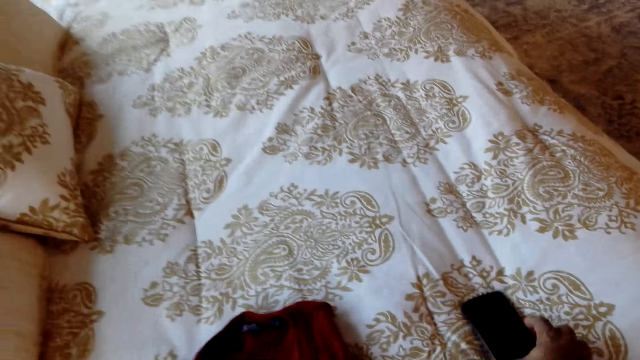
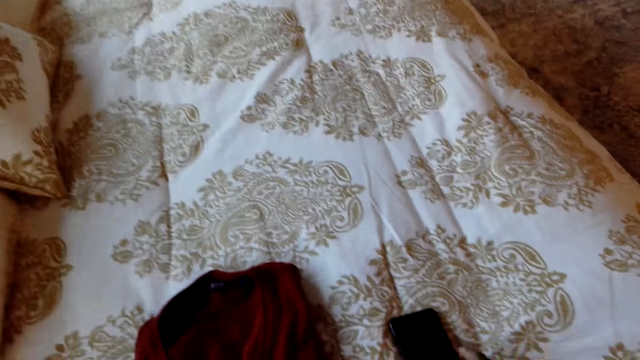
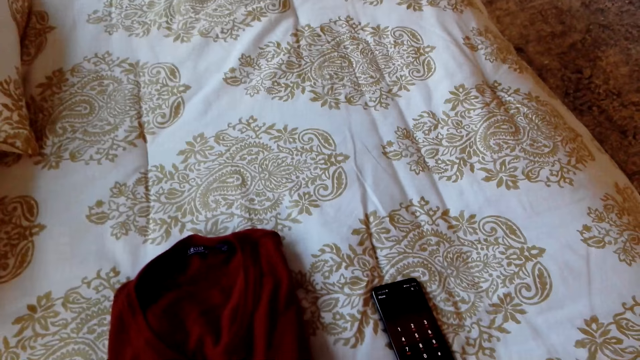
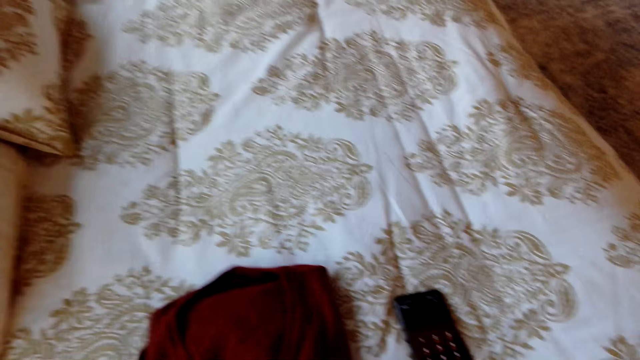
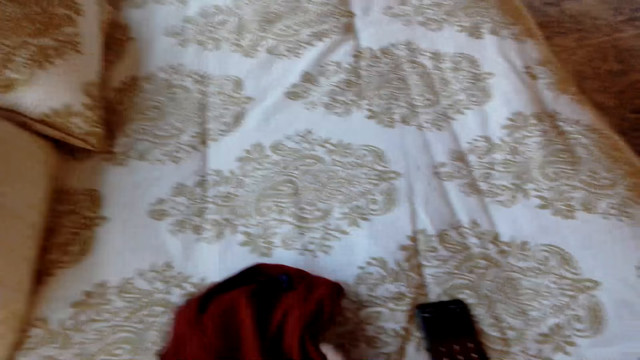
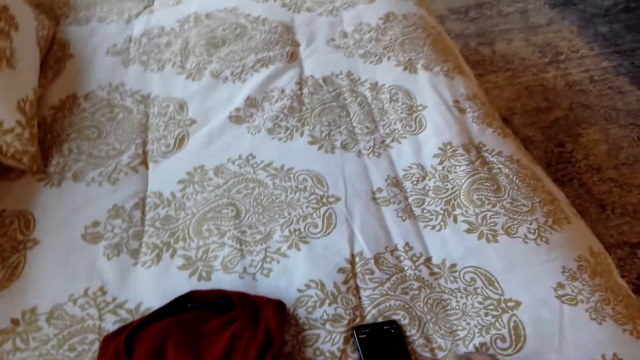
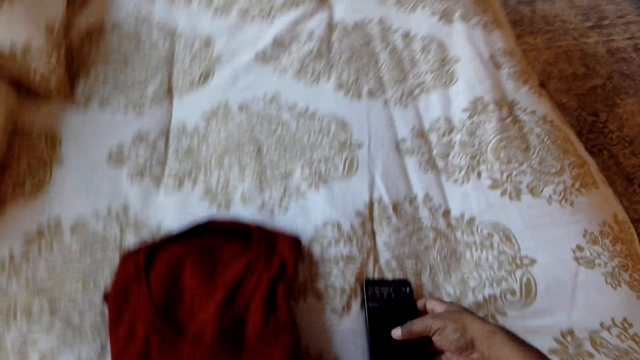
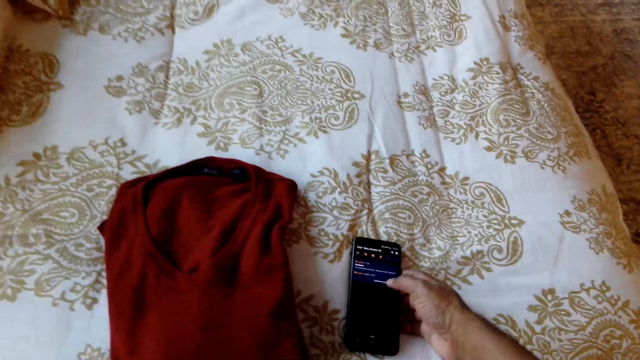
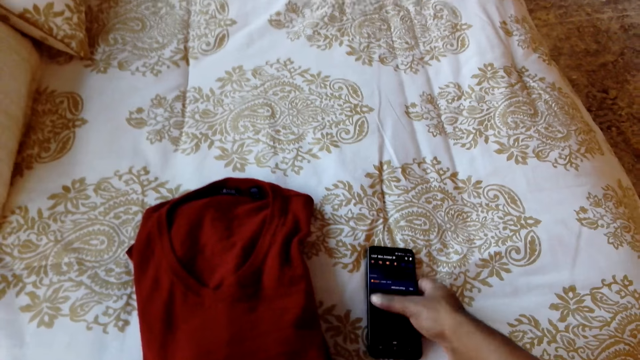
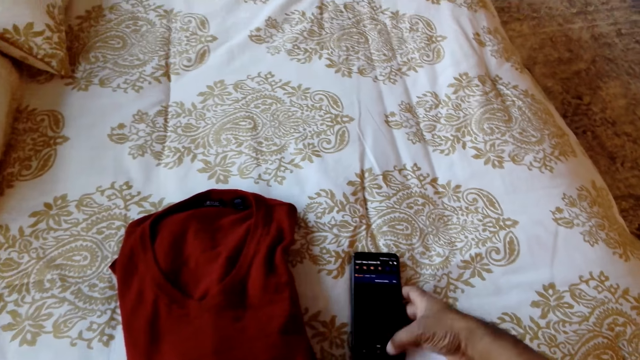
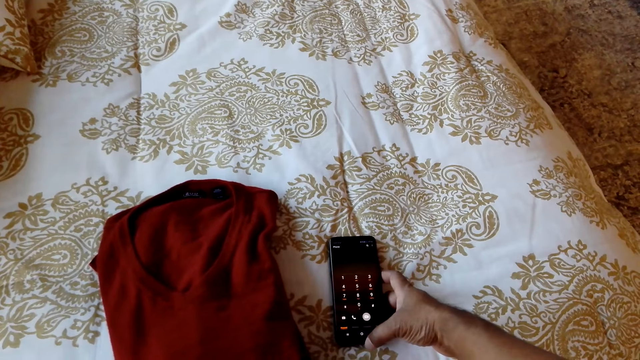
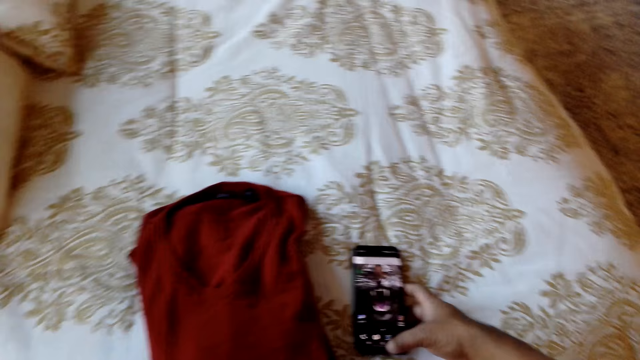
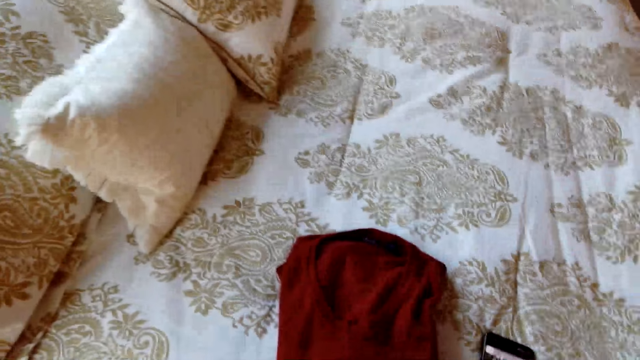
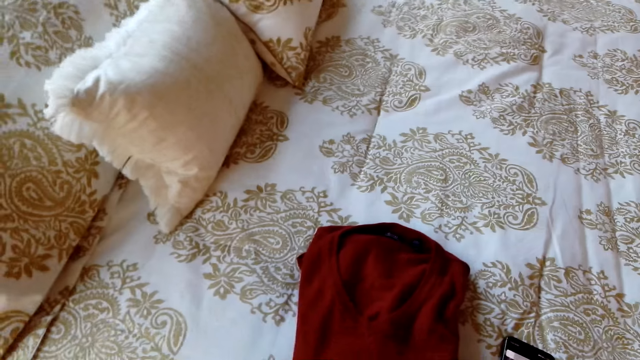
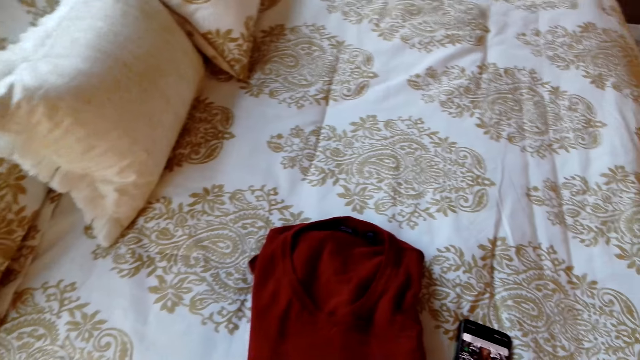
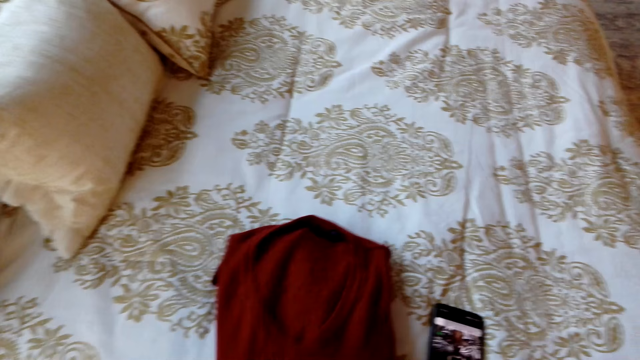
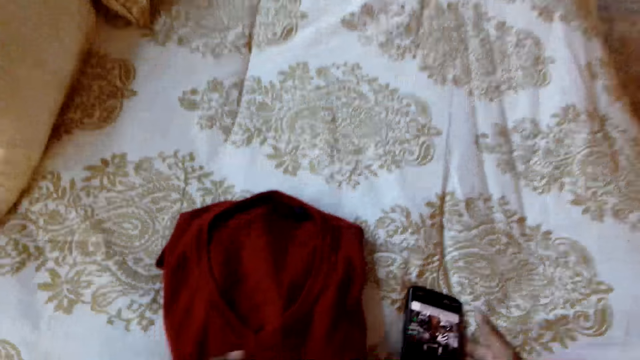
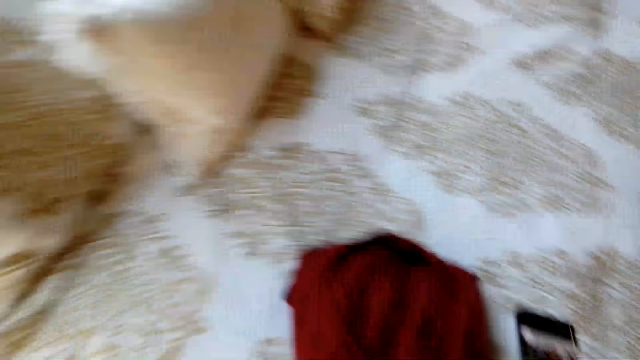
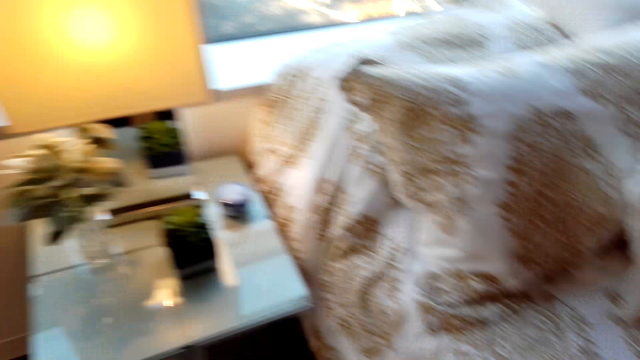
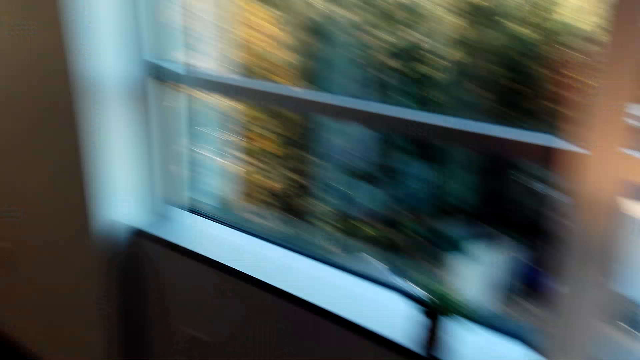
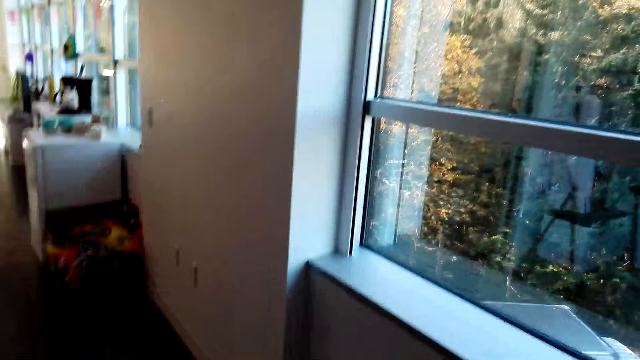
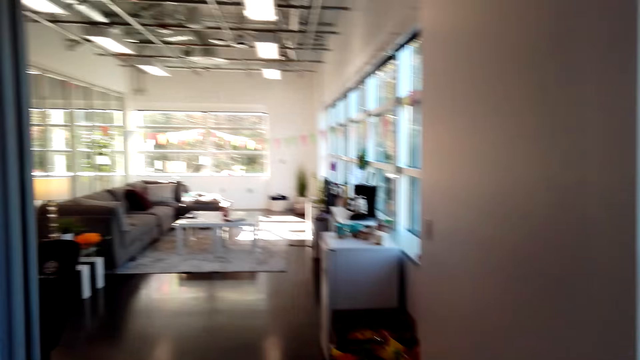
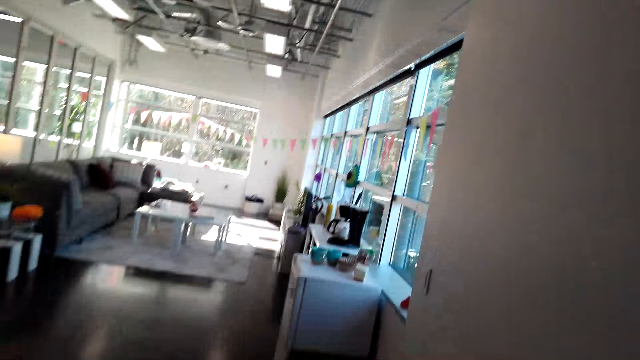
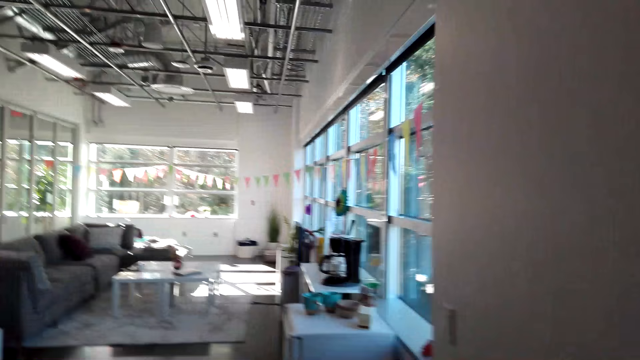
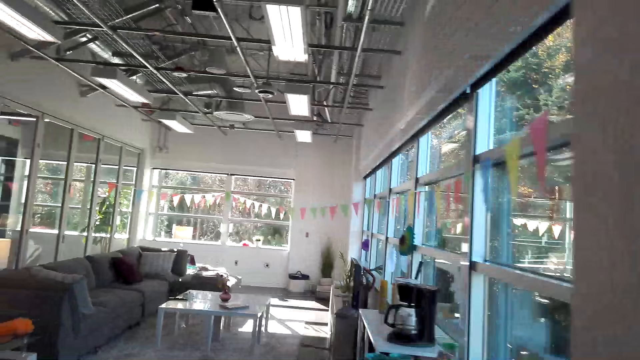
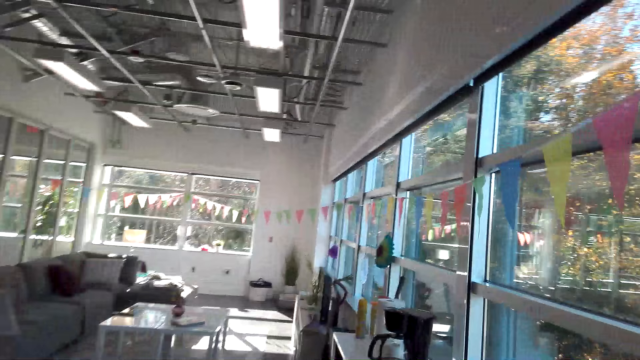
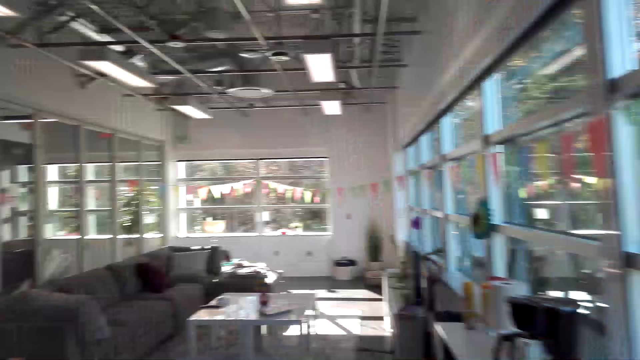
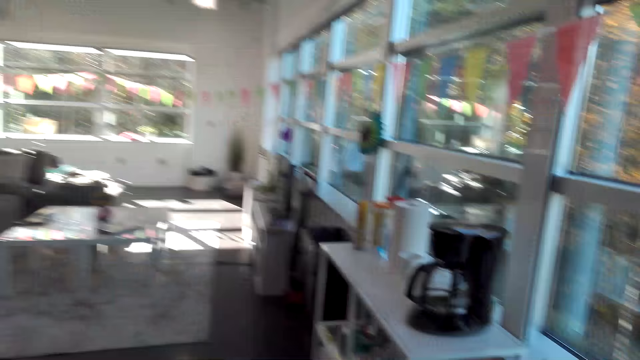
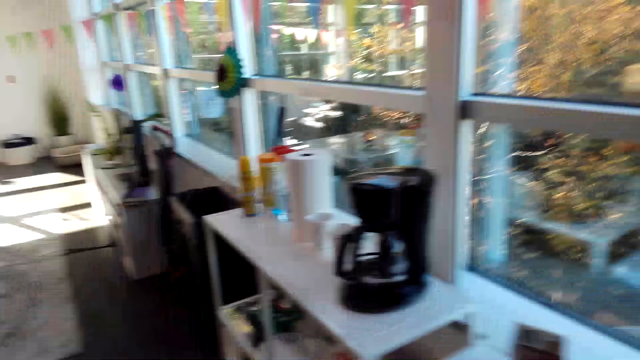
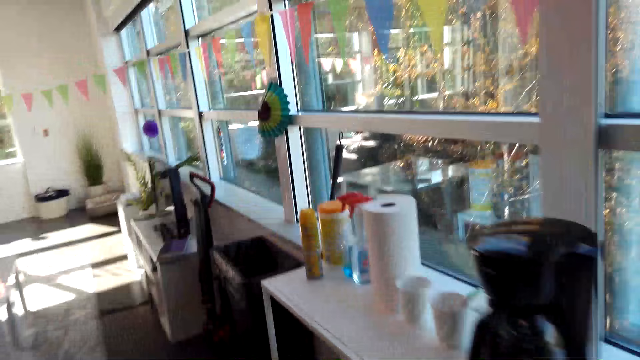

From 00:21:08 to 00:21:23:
The camera wearer moves the phone. They touch the phone on the bed, scroll through the phone, lift the sweat shirt on the bed, pick up the phone and walk around the house.

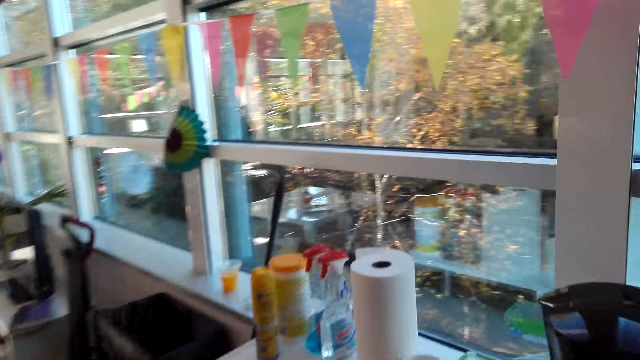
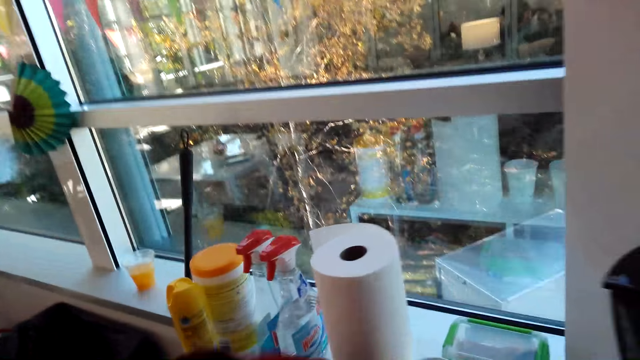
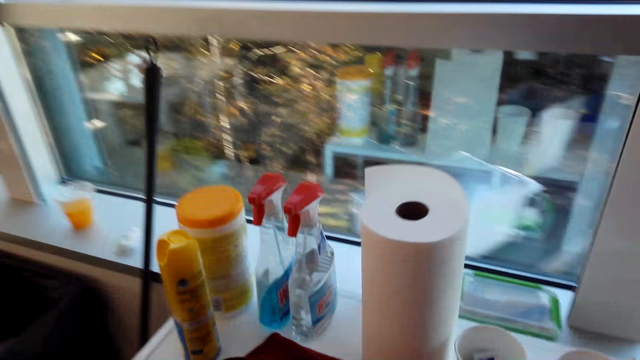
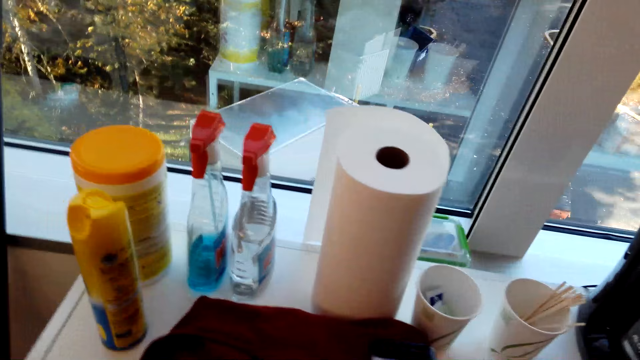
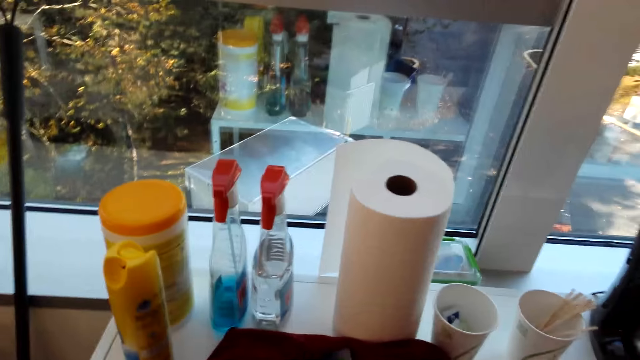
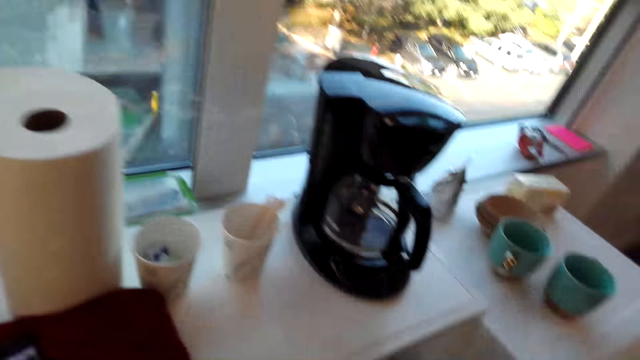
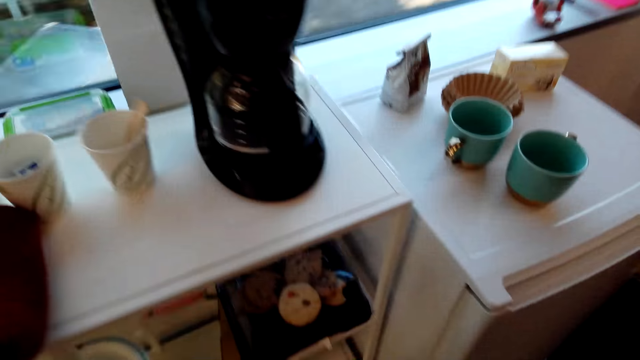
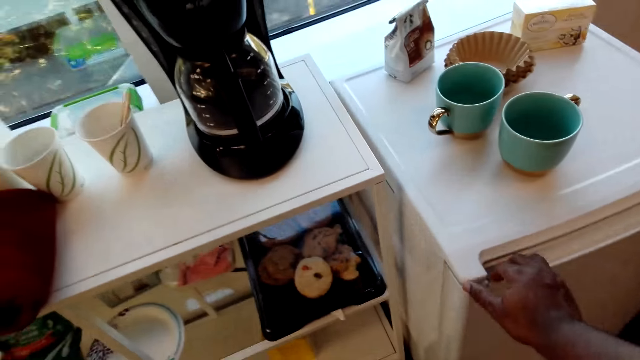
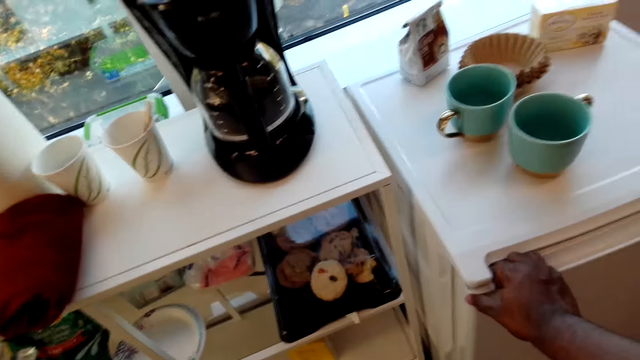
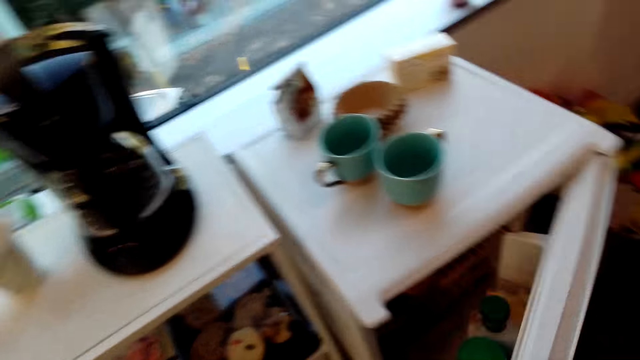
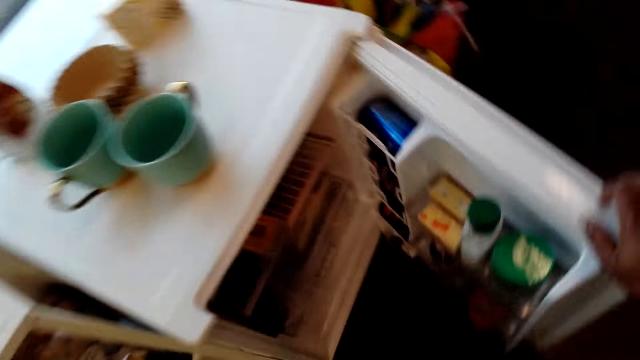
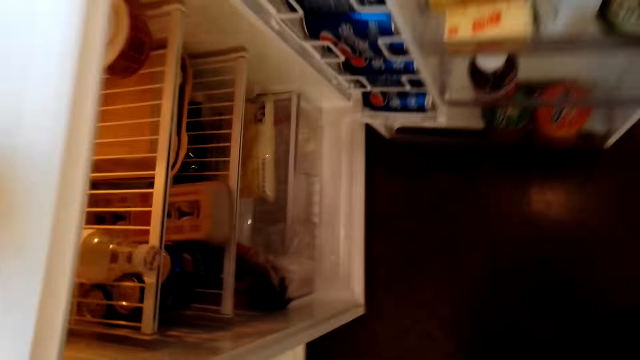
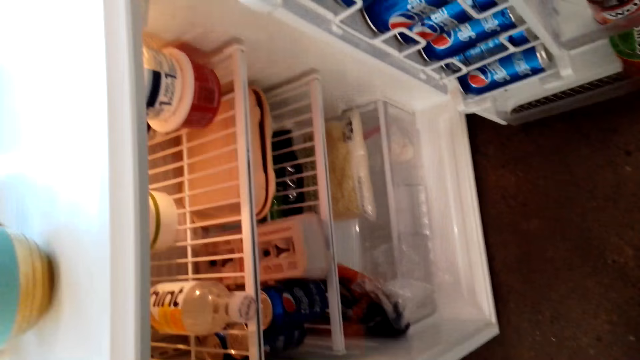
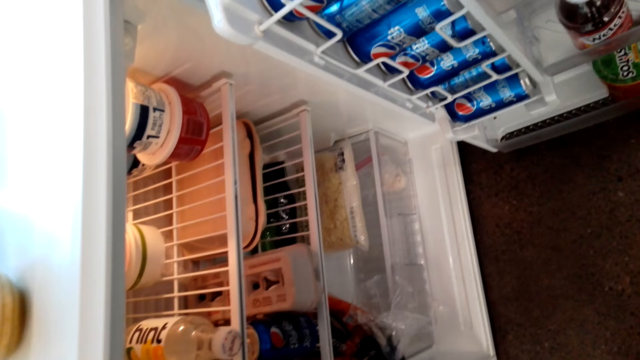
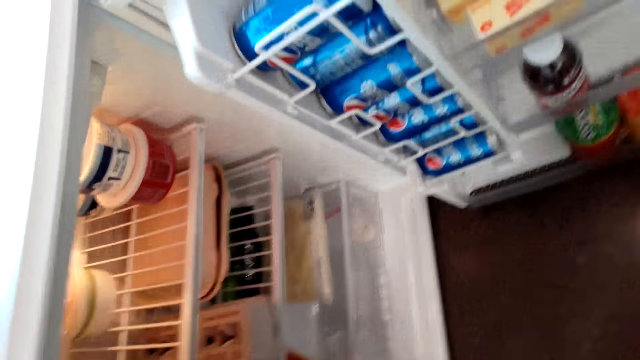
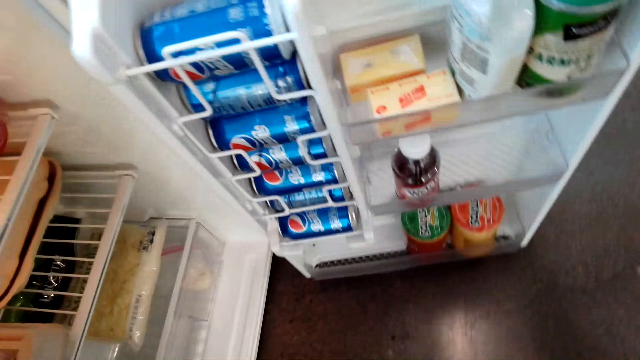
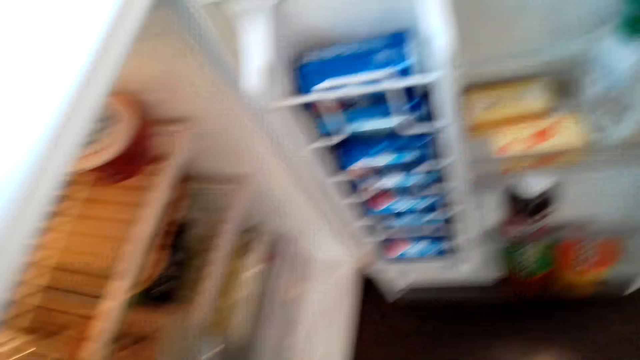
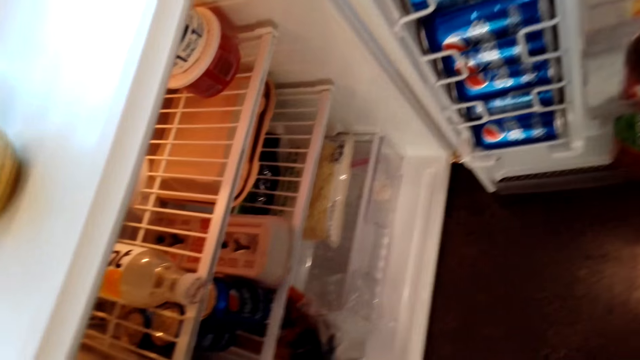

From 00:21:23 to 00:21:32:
The camera wearer places the sweat shirt on the table. They put the phone down. They open the fridge.
